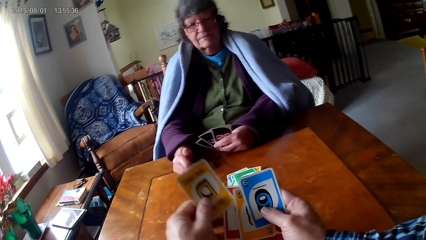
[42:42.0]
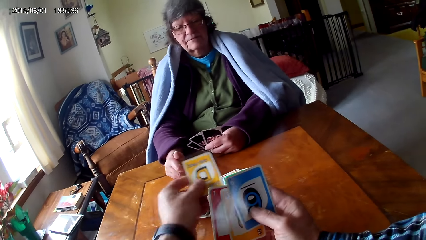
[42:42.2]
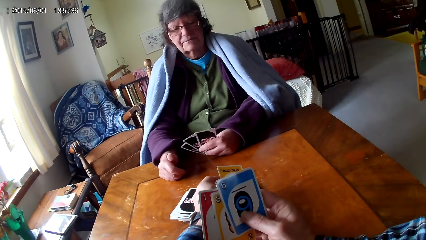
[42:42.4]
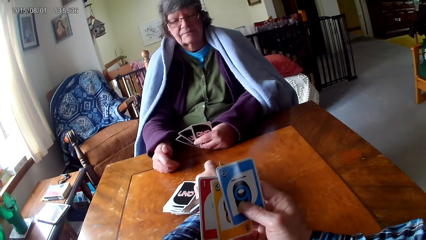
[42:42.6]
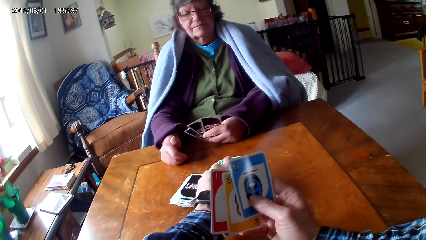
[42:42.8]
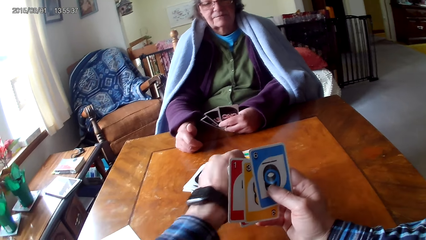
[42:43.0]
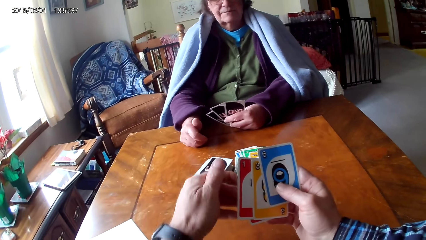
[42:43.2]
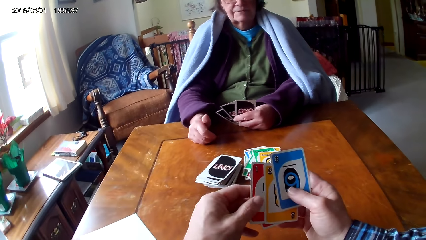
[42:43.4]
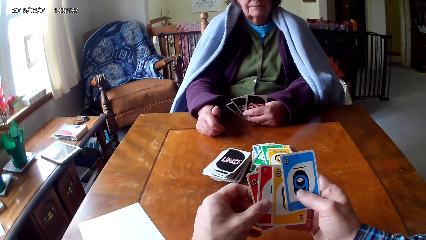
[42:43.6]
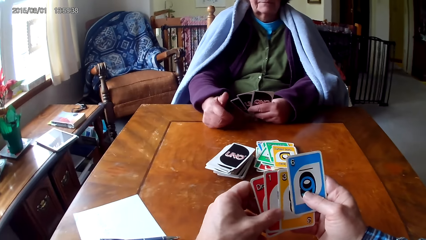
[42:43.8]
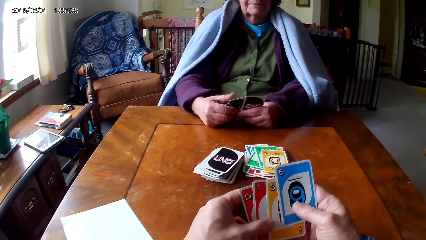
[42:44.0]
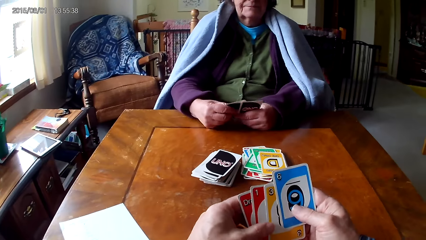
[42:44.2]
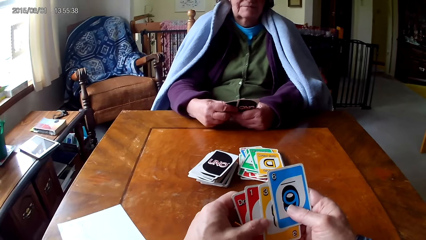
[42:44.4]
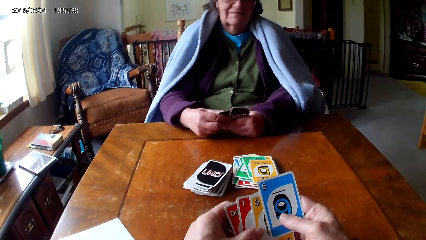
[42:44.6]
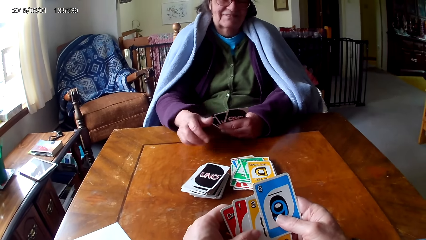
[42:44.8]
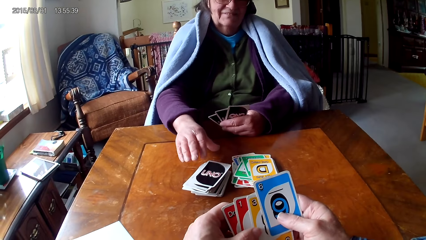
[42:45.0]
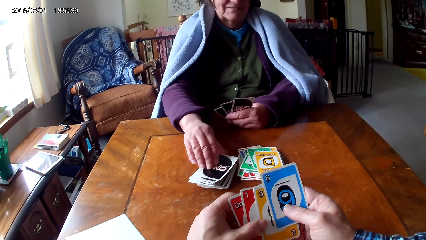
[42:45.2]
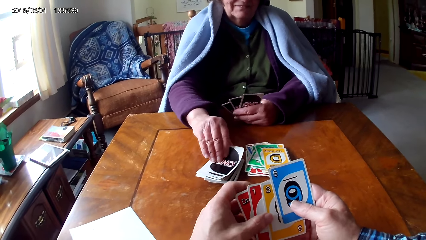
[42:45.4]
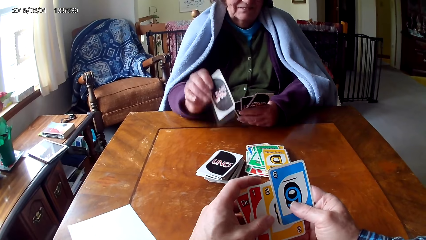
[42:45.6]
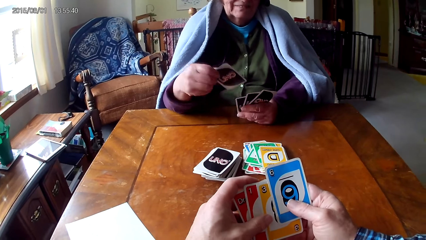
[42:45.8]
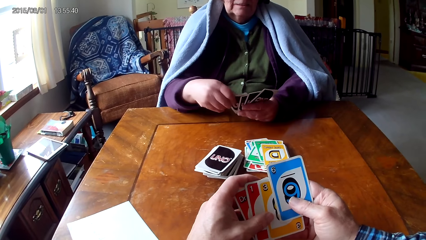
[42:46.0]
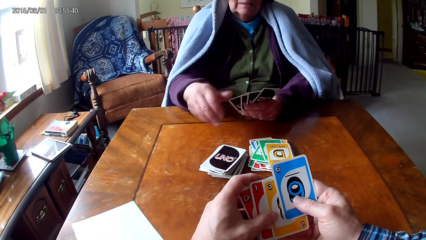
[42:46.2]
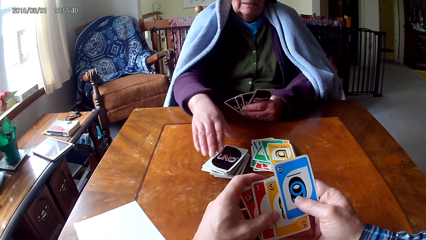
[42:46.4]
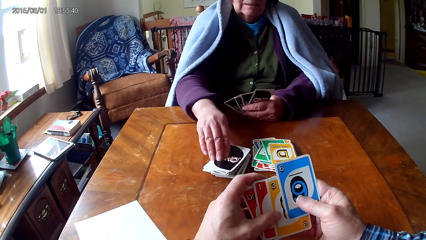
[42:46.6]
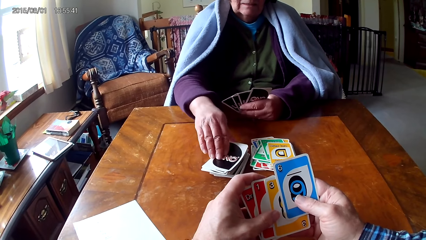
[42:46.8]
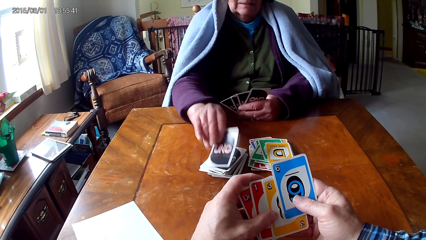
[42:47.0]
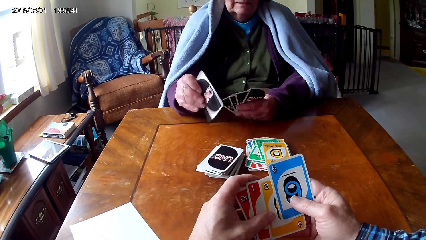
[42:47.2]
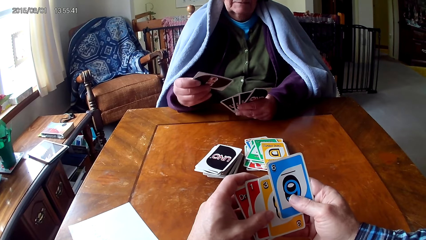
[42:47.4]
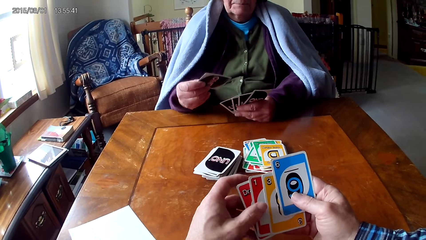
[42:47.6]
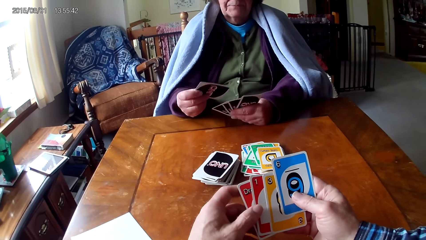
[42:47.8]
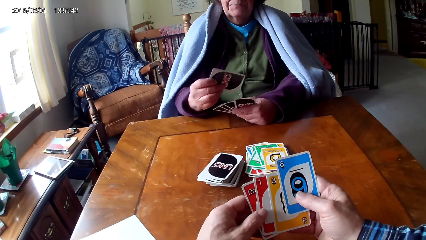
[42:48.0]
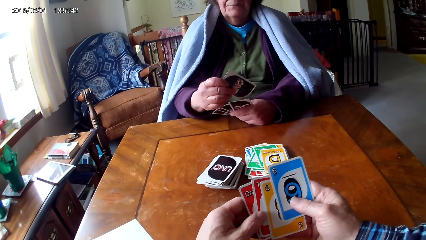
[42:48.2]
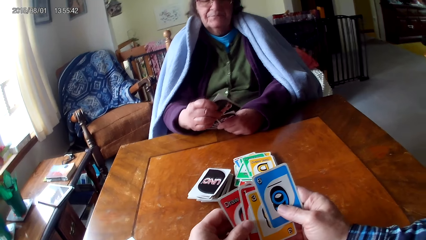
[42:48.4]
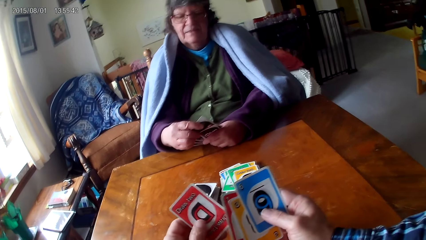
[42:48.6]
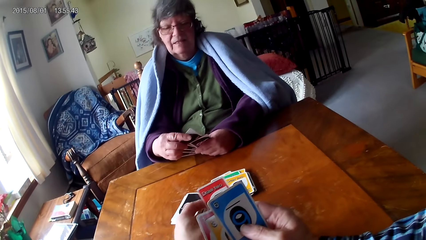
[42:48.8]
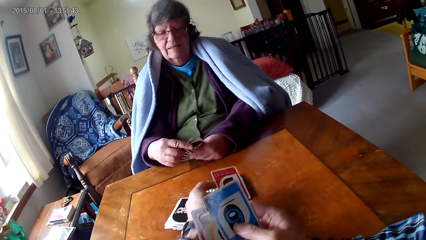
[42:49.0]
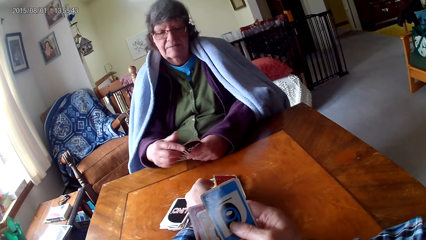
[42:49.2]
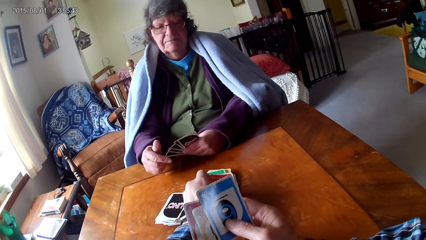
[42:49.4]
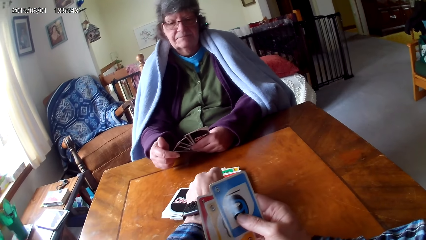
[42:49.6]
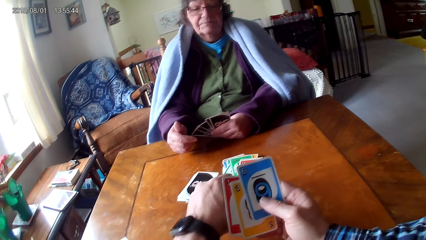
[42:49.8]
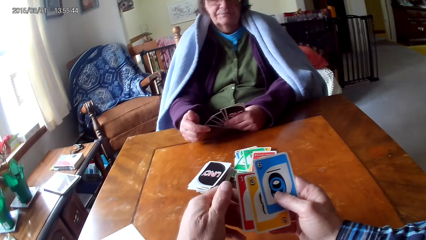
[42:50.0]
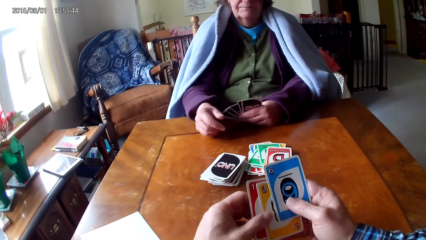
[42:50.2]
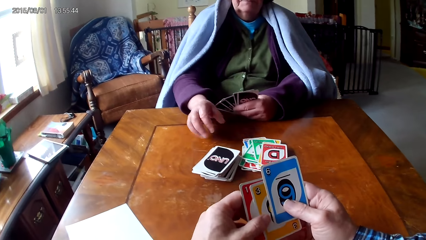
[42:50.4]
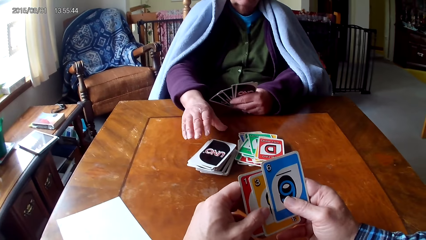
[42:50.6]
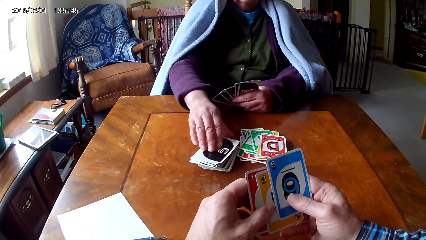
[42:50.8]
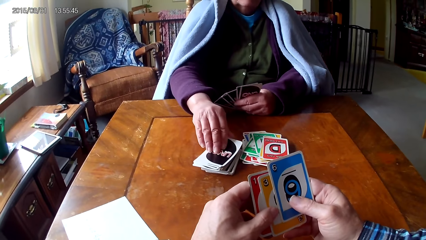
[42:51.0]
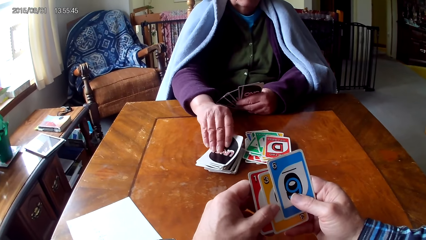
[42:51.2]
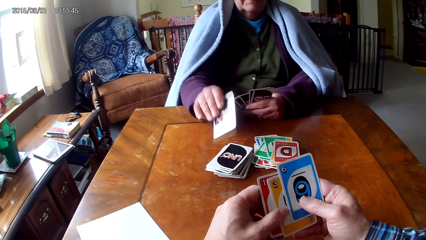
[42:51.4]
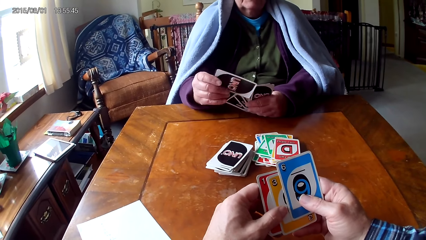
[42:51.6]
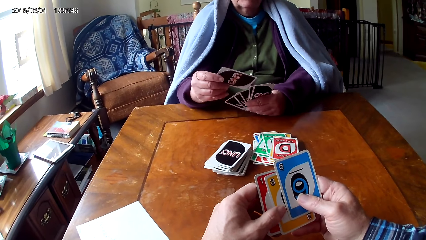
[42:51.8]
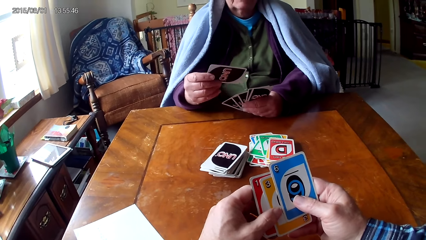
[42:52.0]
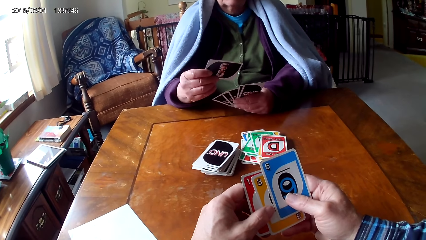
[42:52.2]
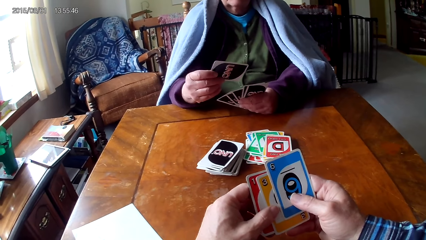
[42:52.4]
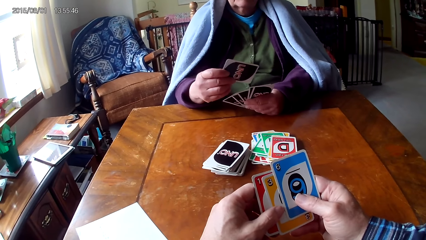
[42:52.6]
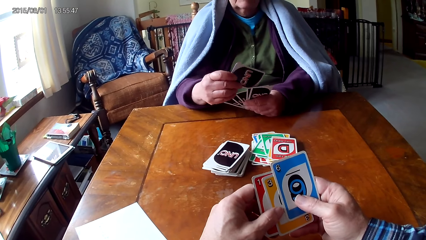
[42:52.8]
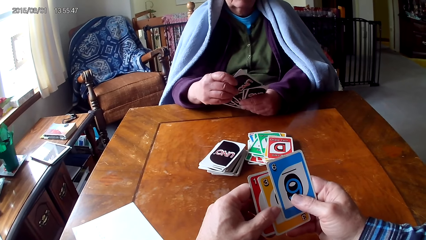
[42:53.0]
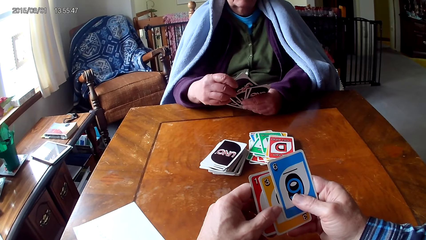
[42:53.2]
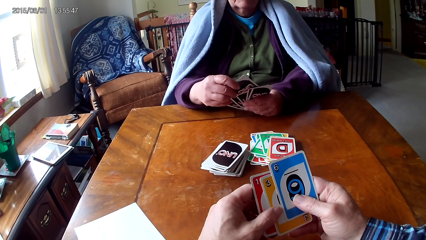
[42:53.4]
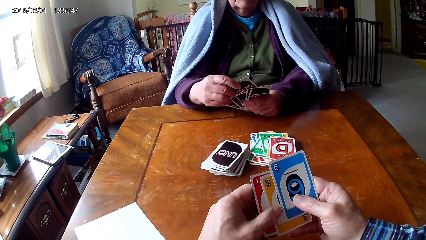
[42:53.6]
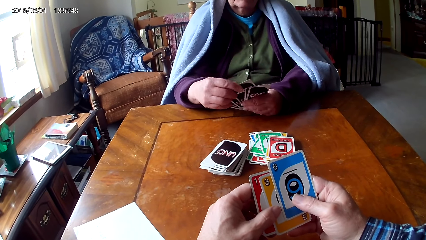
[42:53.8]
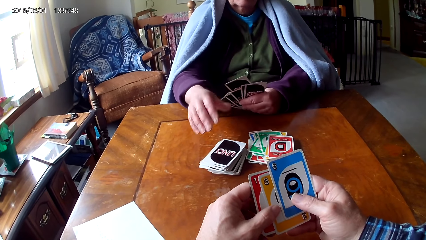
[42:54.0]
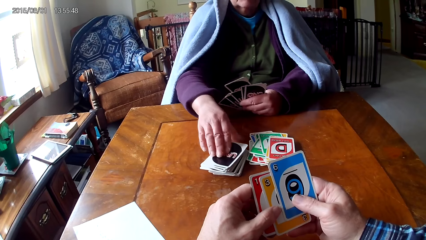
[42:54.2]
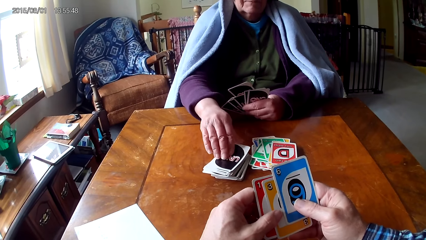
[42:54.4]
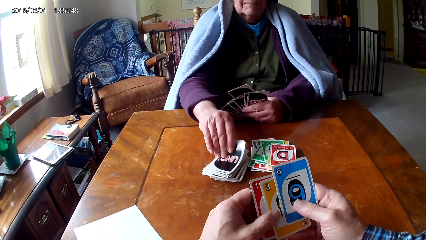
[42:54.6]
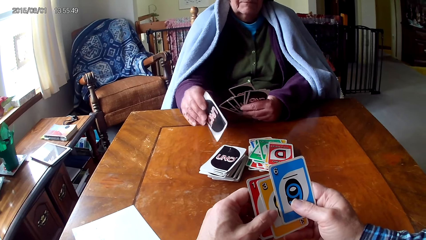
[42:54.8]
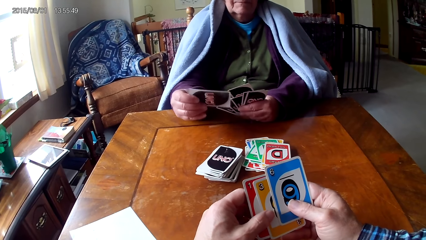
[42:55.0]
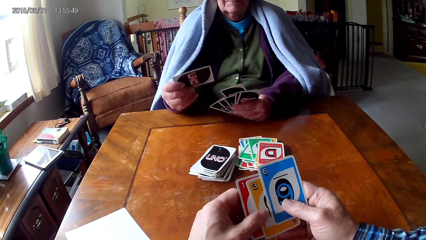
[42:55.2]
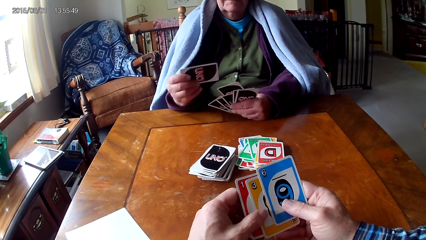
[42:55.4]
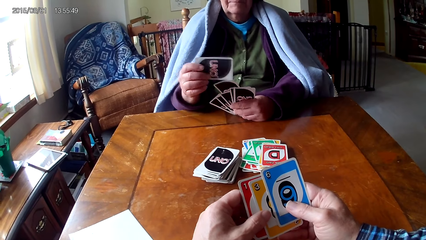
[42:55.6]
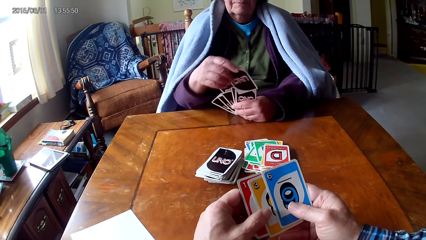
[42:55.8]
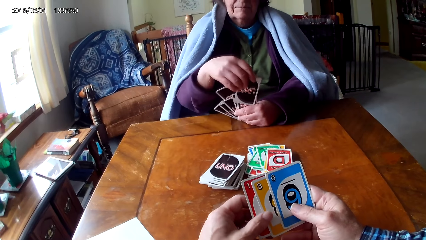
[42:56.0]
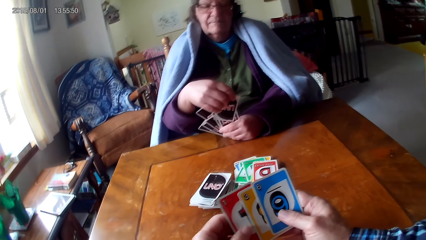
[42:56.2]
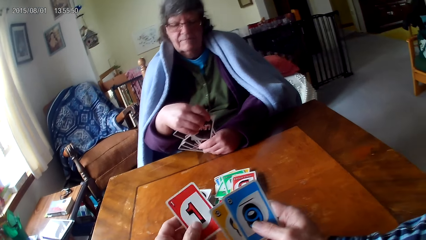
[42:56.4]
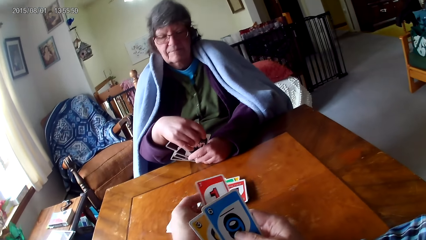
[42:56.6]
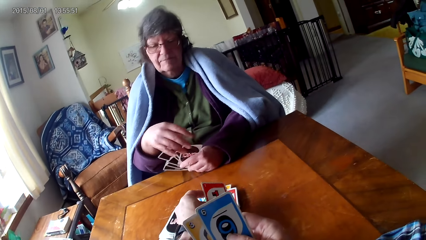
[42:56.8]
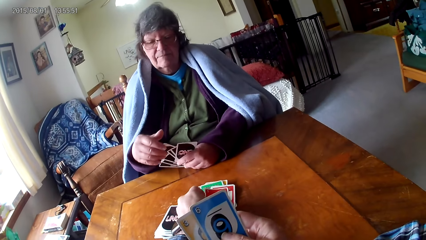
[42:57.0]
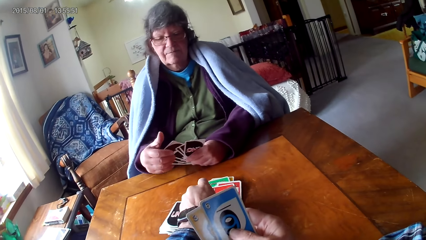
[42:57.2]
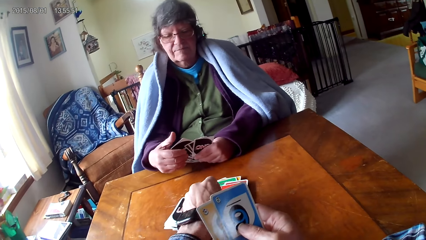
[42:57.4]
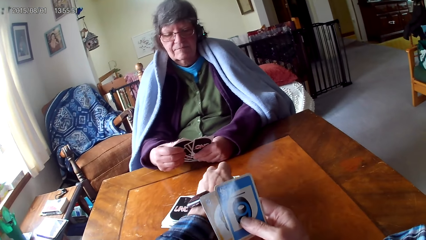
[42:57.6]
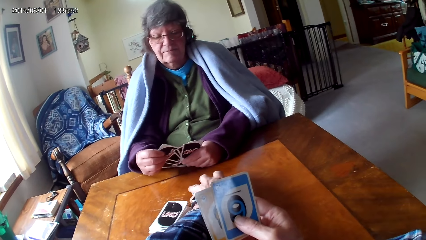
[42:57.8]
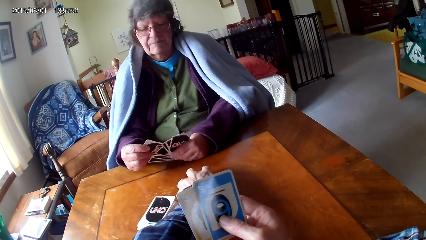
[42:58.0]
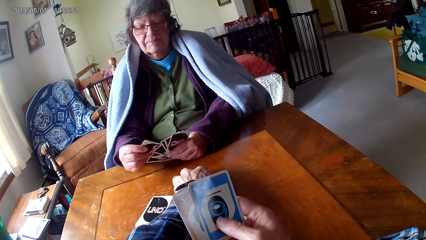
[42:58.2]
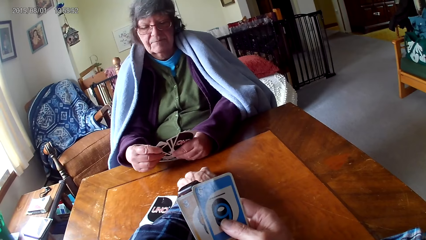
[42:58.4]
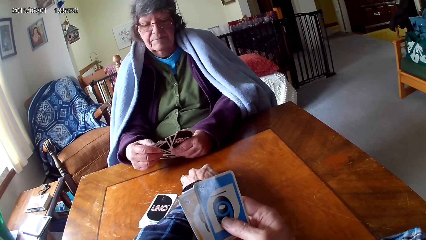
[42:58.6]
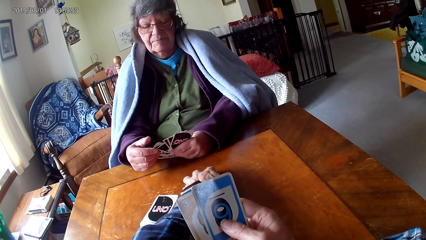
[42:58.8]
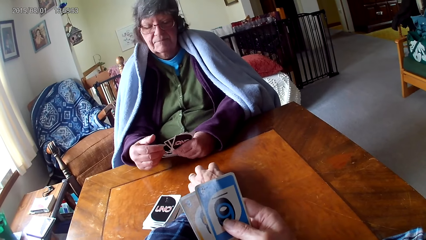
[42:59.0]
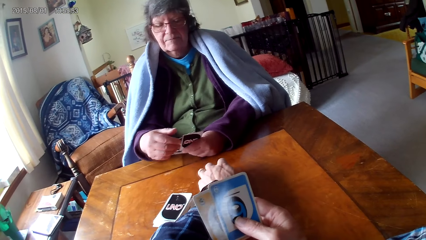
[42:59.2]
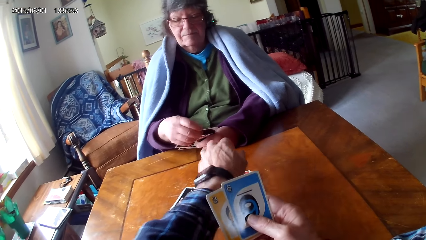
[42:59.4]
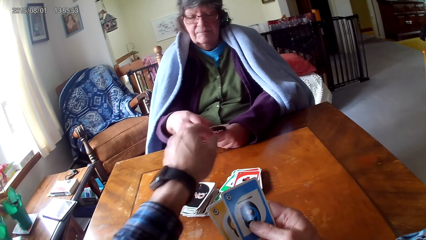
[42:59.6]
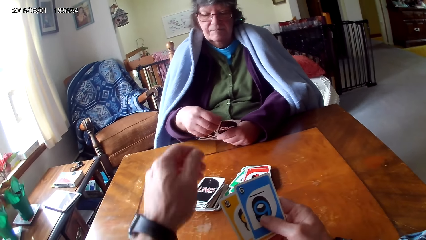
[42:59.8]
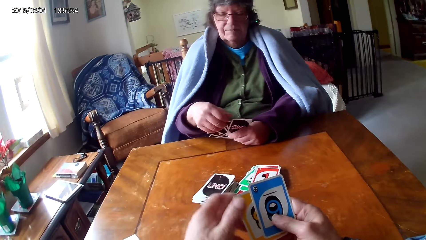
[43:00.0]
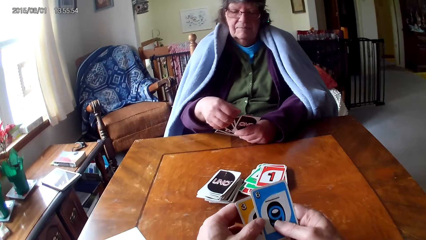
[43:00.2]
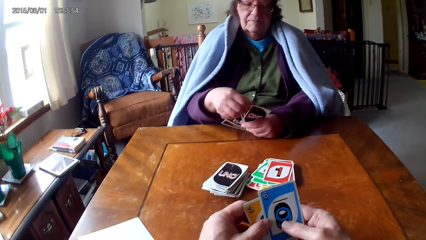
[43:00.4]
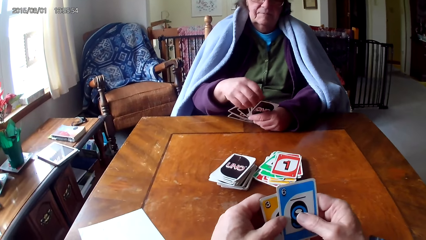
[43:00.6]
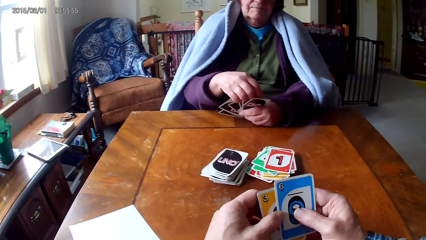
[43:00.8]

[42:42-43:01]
The camera wearer picks a card from the other hand. They put down the card. A woman picks up a card on a table. The woman puts the card on the other hand. The woman picks up a card on the table. The woman puts the card on the other hand. The camera wearer puts down a card. The woman picks up a card on the table. The woman puts the card on the other hand. The woman picks up a card on the table. The woman puts the card on the other hand. The camera wearer picks a card from the other hand. They put down the card. They put cards together.
